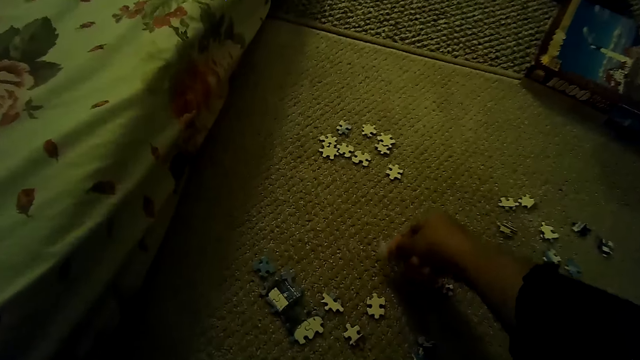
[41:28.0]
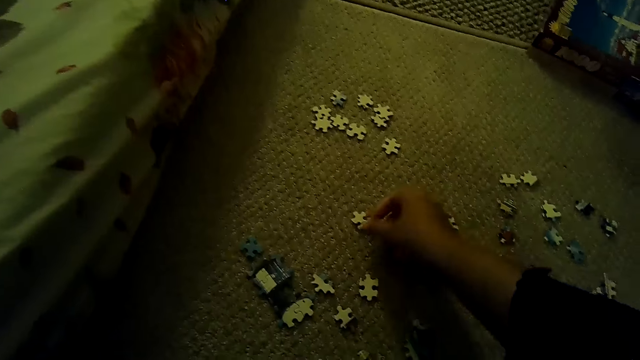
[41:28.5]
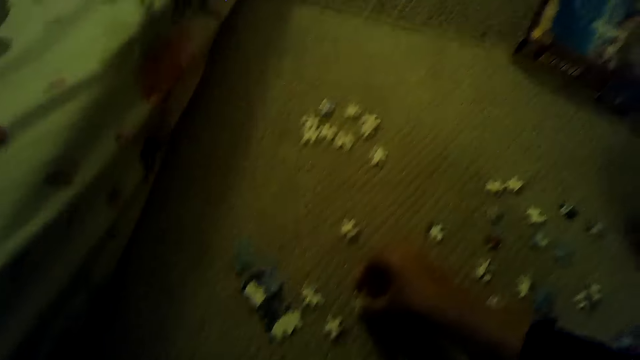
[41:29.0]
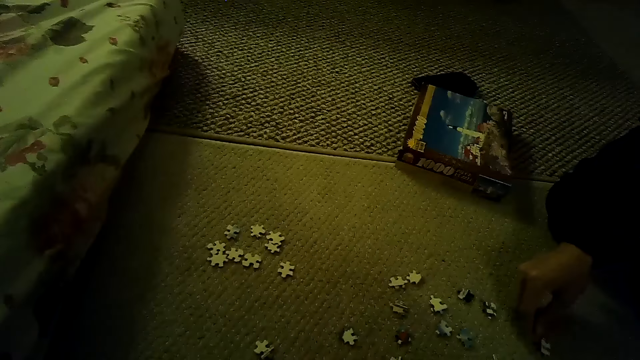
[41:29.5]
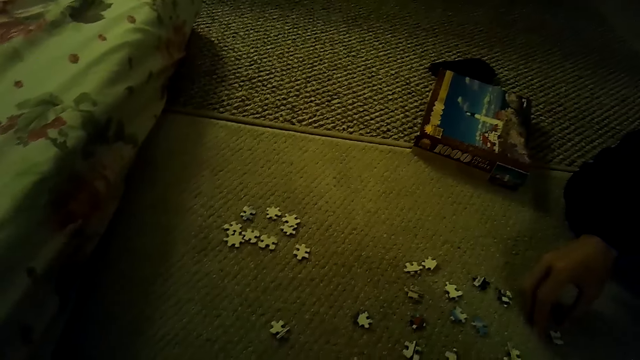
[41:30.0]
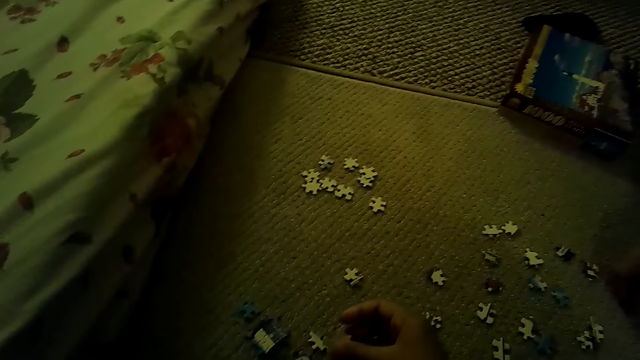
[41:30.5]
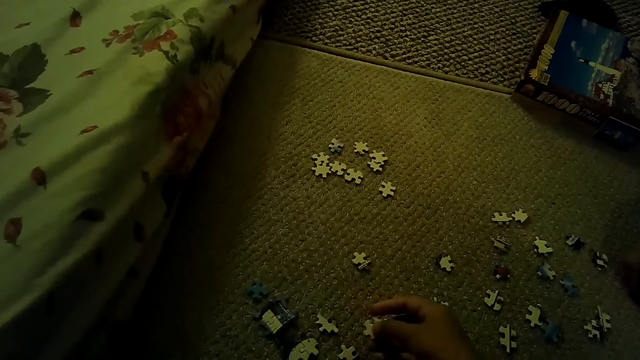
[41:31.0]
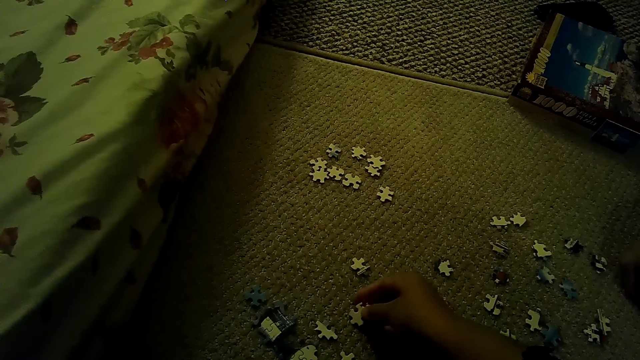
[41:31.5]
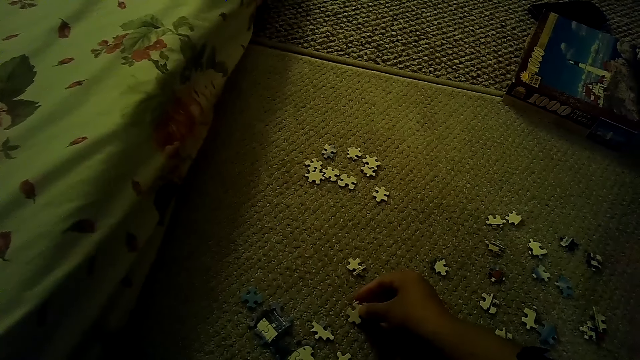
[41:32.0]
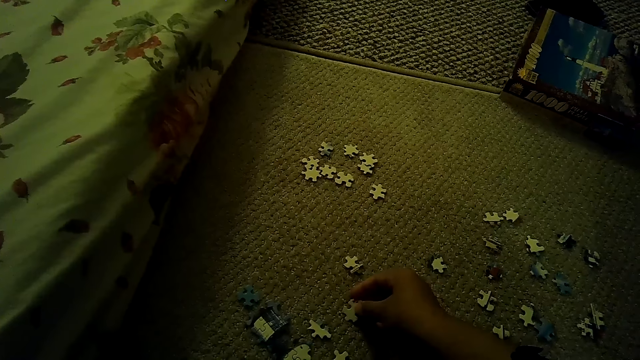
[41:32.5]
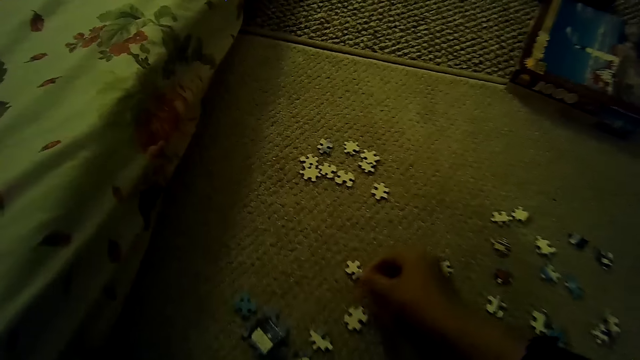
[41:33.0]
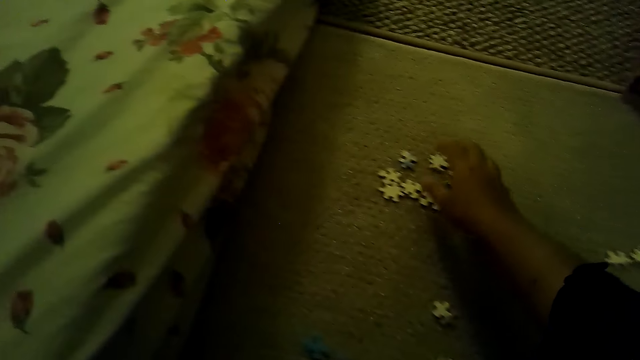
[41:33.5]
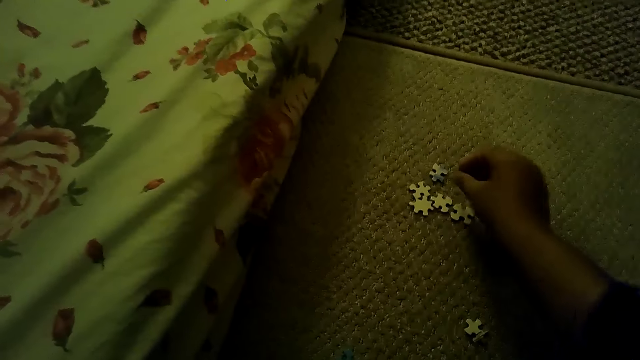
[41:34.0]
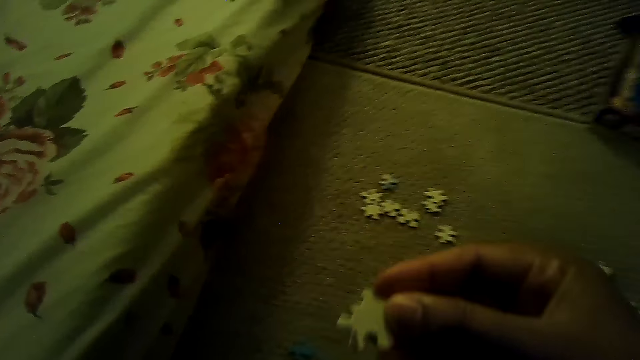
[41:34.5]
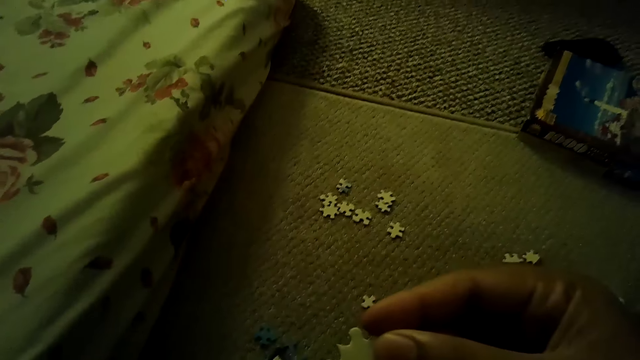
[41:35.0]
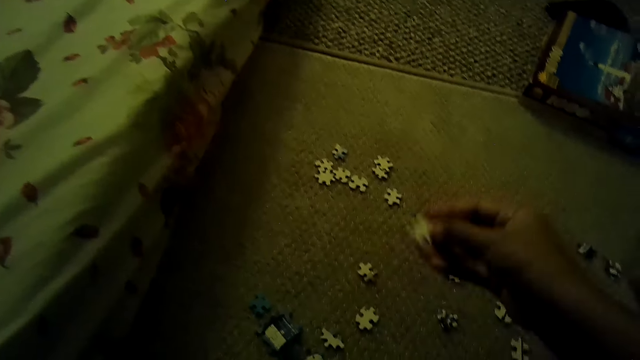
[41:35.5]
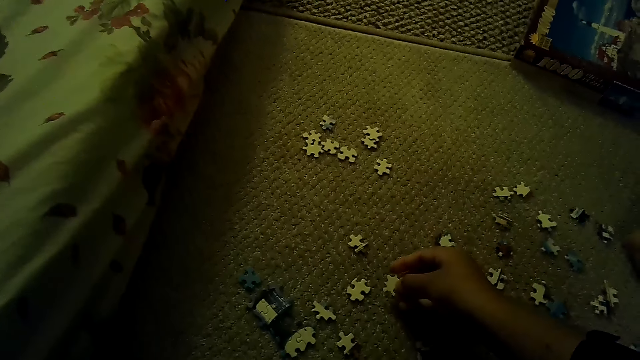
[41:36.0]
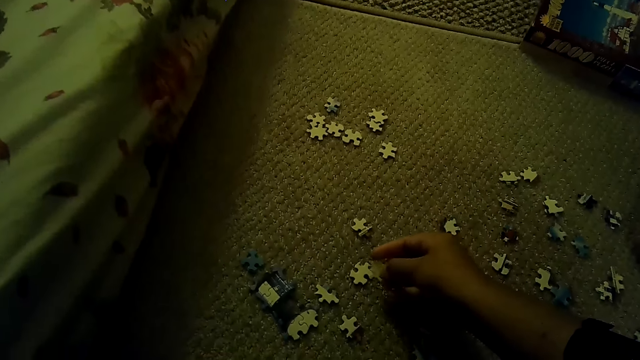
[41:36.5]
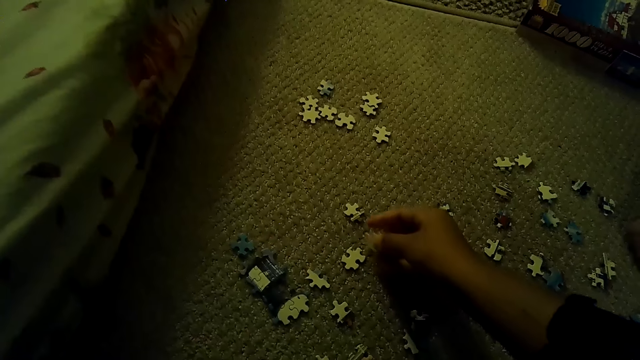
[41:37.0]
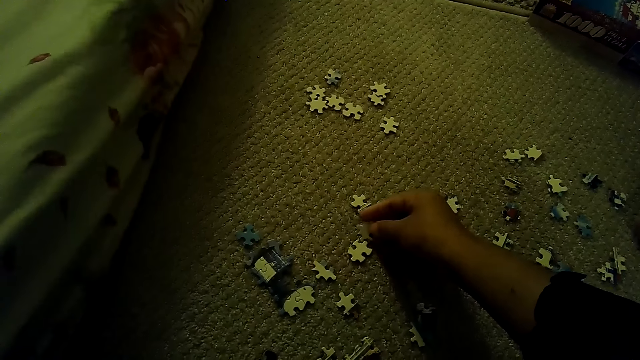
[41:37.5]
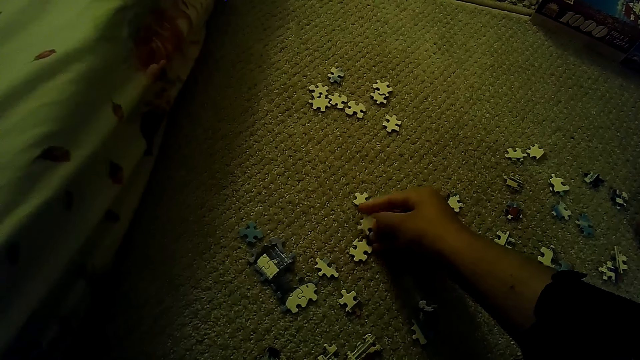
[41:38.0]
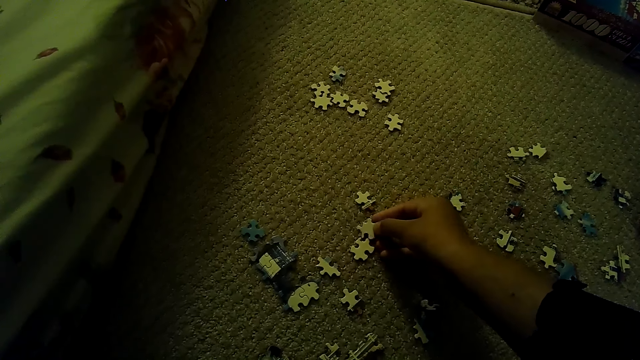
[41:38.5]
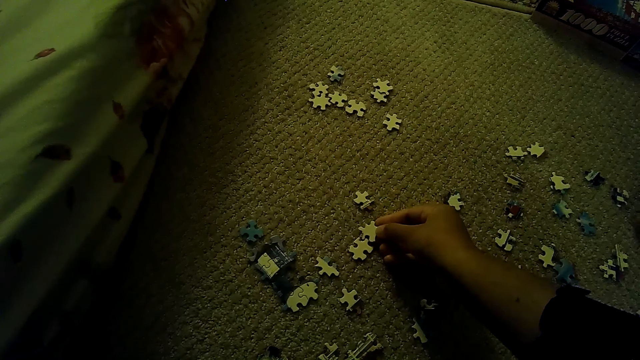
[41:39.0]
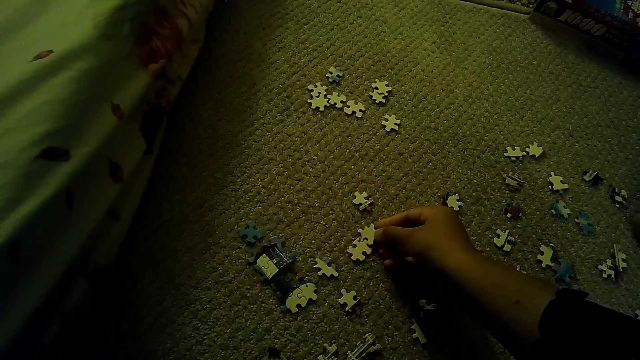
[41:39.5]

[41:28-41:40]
The camera wearer plays the jigsaw puzzle on the floor. They put the puzzle piece down. They pick up a puzzle piece. They put the puzzle piece down. They pick up the puzzle piece. They fix the puzzle pieces.

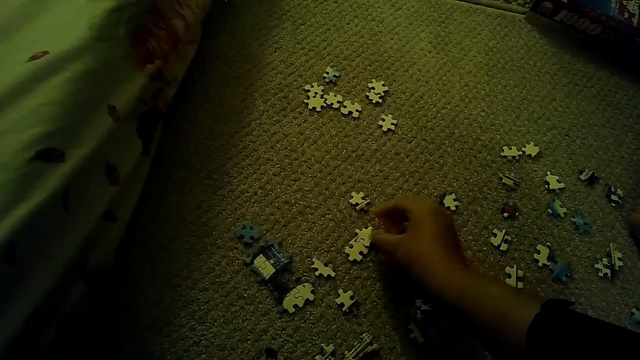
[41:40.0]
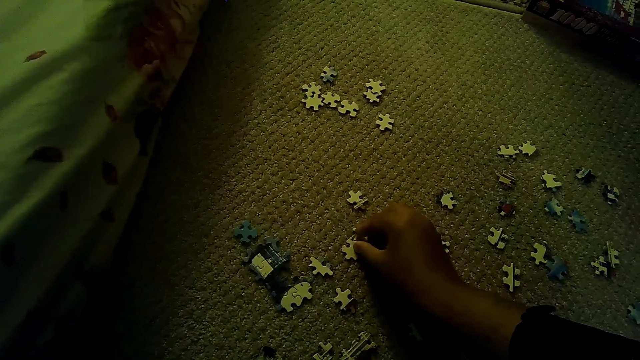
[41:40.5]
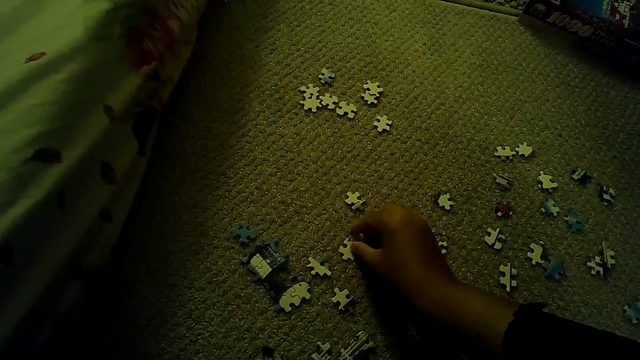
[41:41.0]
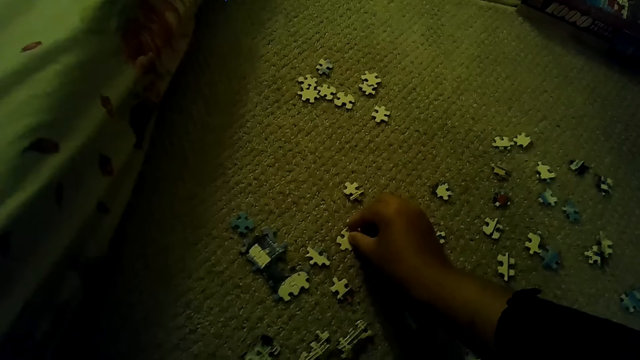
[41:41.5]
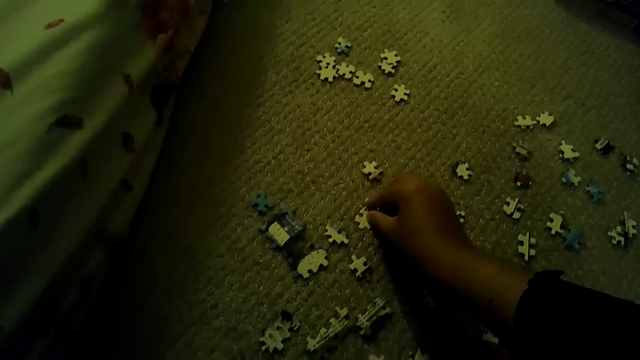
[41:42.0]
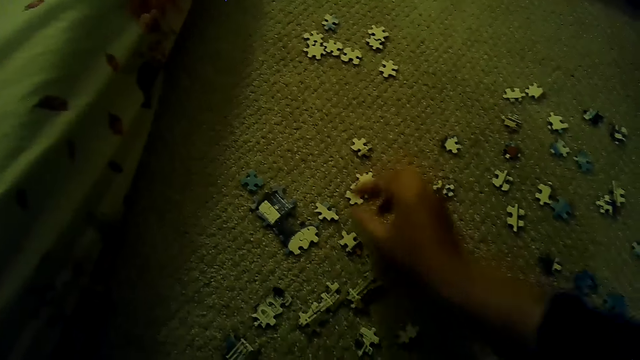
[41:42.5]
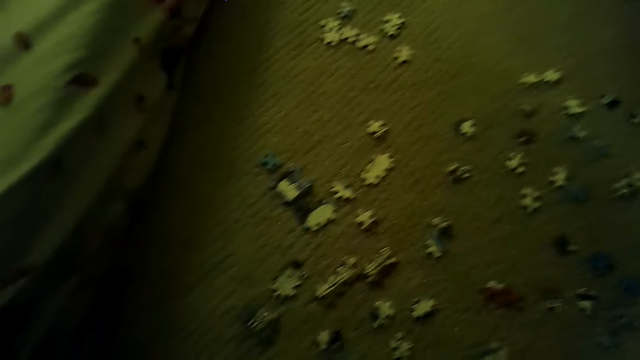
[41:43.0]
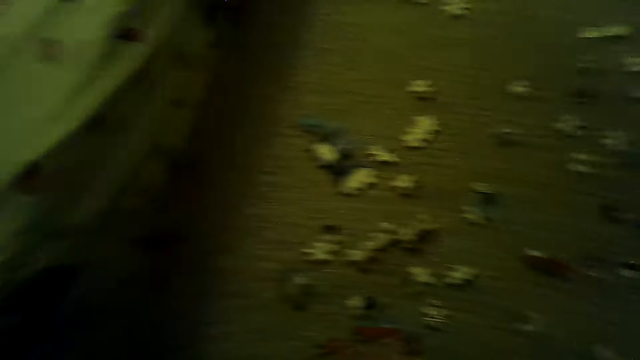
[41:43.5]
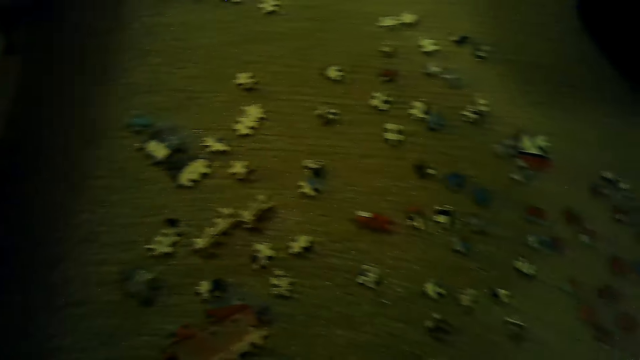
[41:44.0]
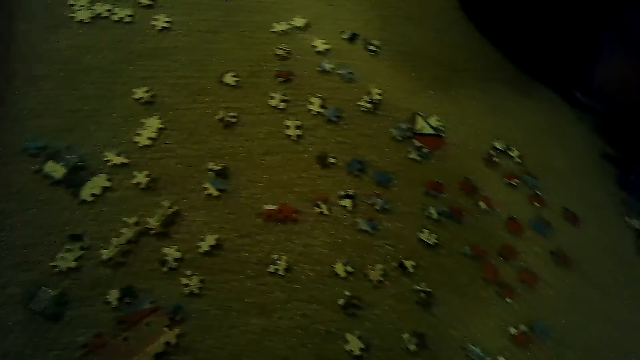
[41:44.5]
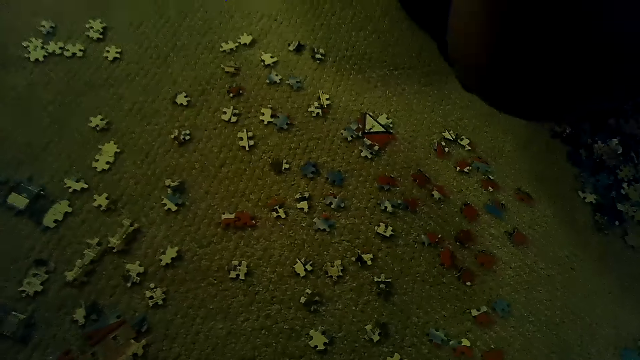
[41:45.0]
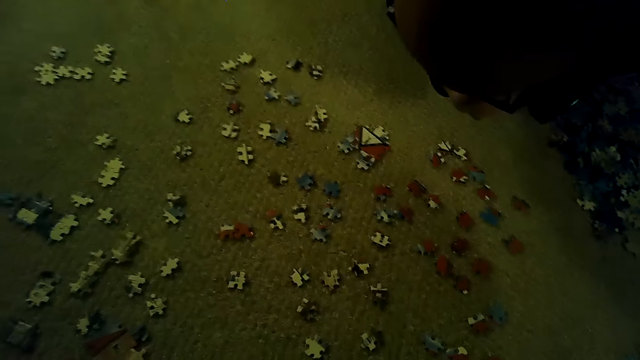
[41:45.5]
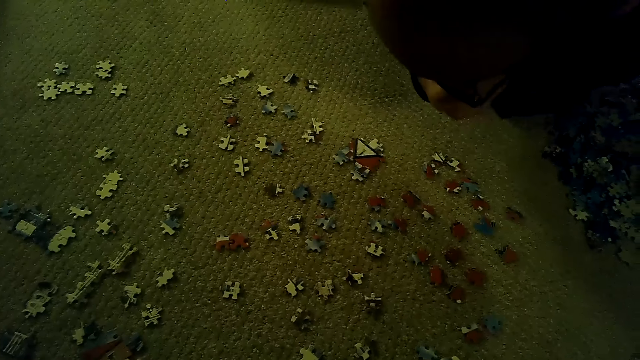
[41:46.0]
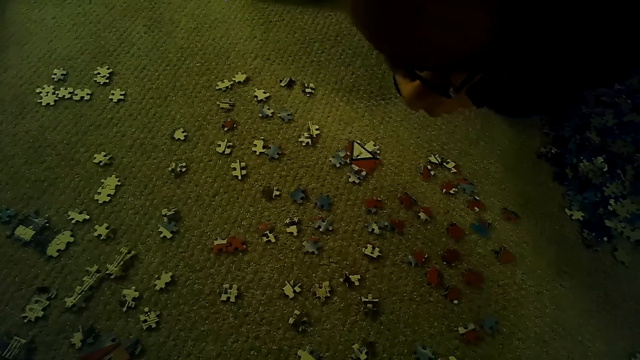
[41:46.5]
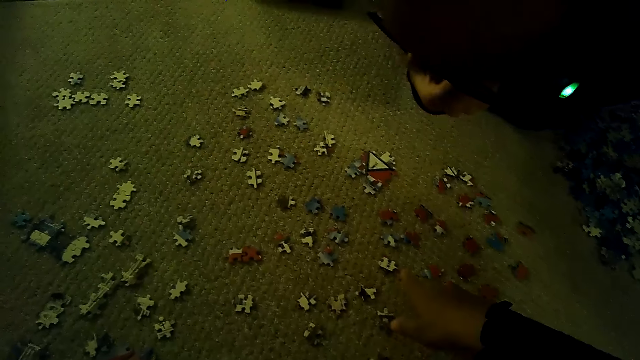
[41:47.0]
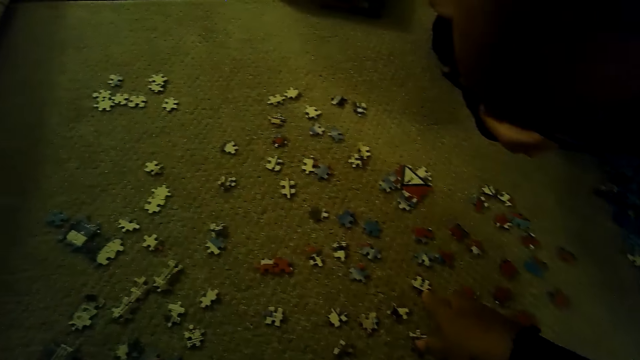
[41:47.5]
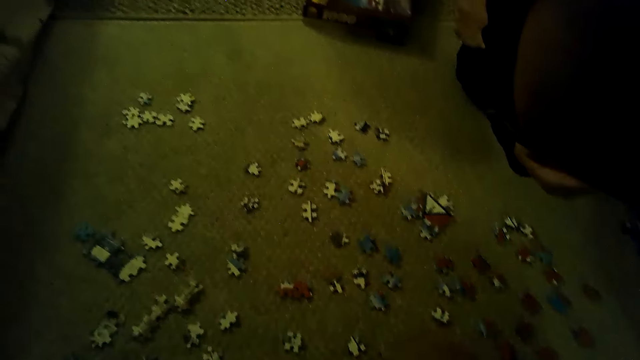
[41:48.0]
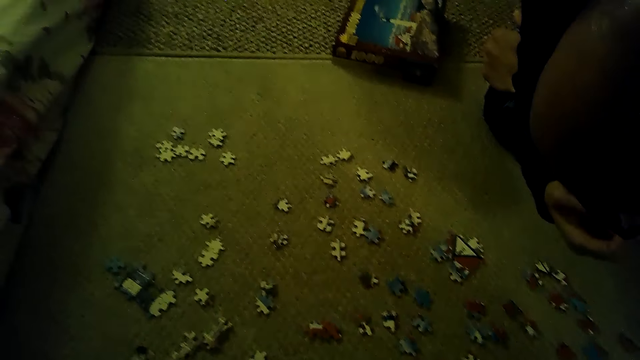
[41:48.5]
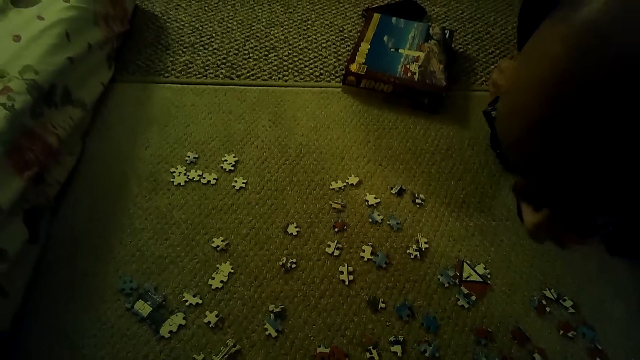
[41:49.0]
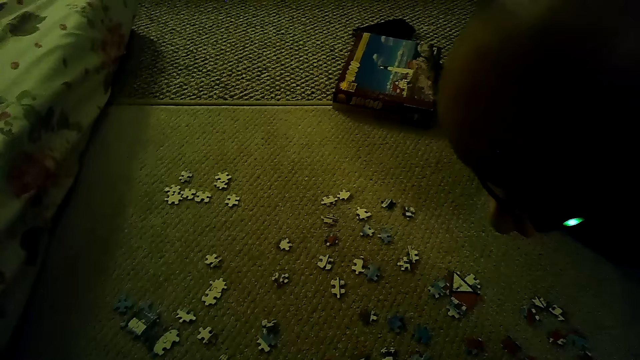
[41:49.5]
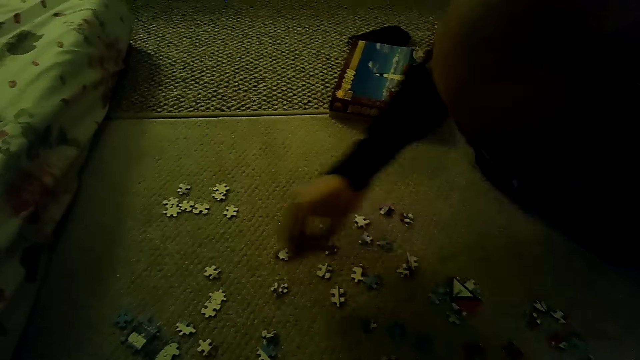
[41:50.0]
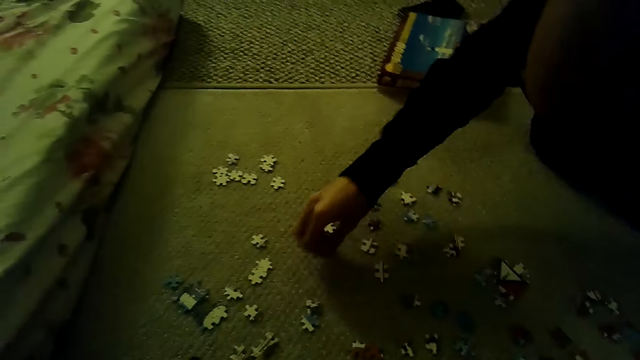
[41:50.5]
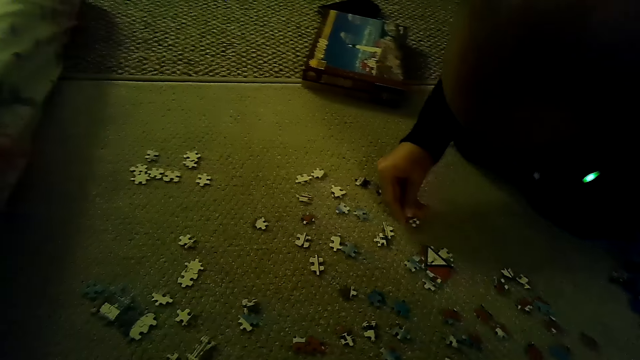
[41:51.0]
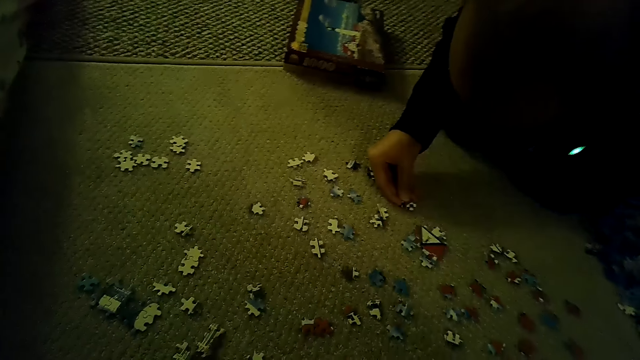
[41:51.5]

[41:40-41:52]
A man plays a jigsaw puzzle on the floor. The man picks a puzzle piece.
